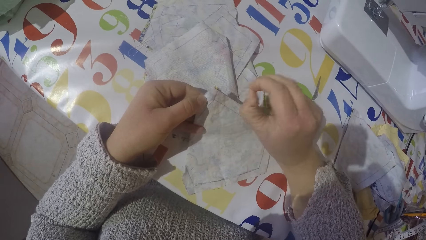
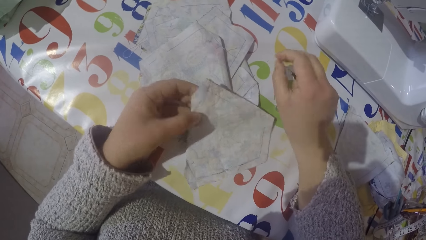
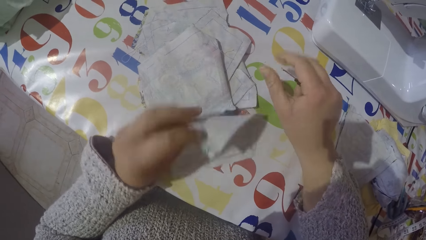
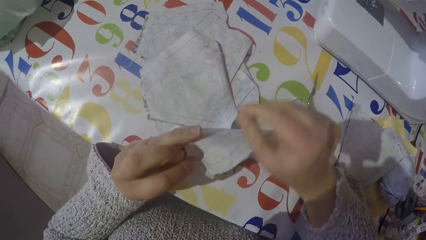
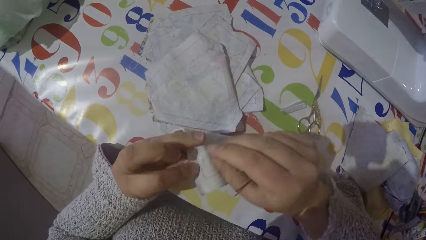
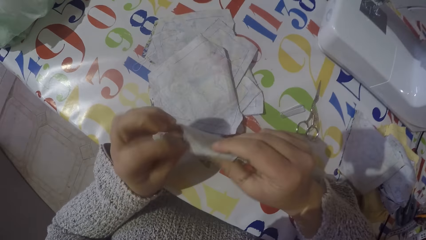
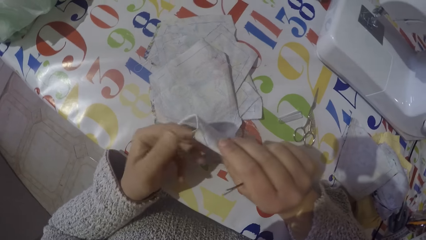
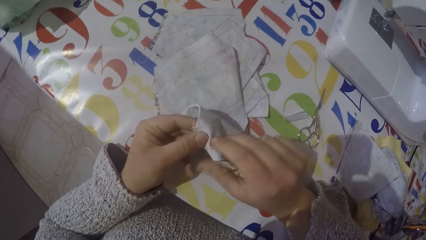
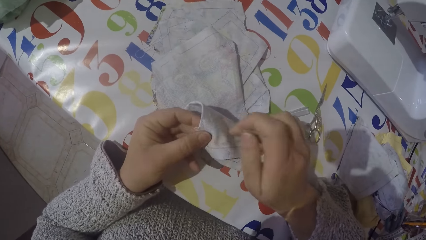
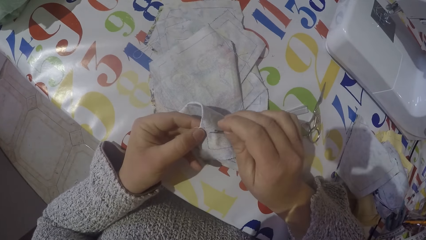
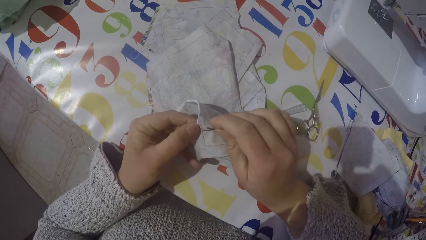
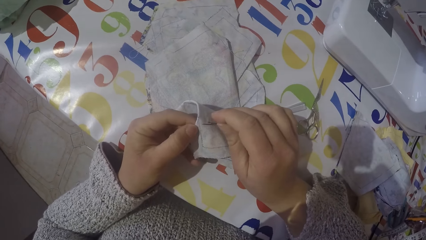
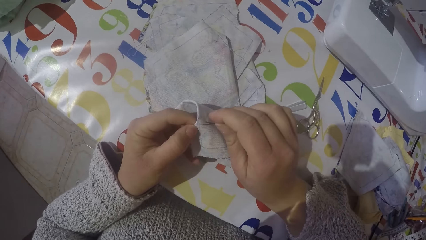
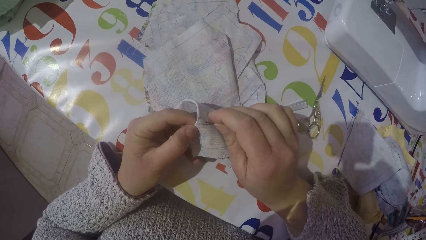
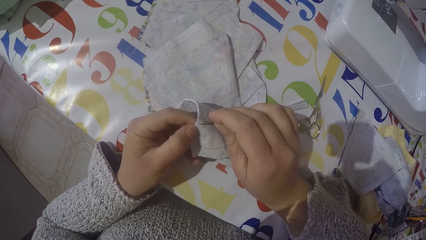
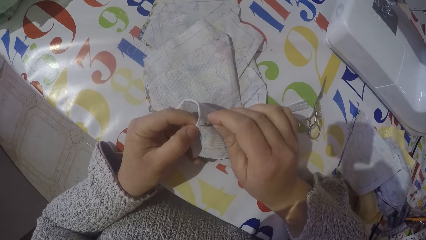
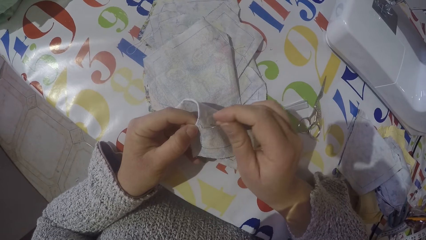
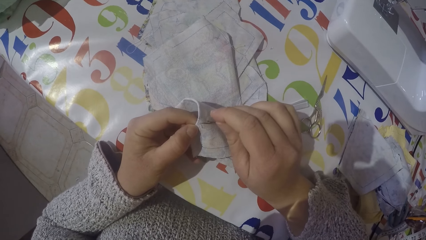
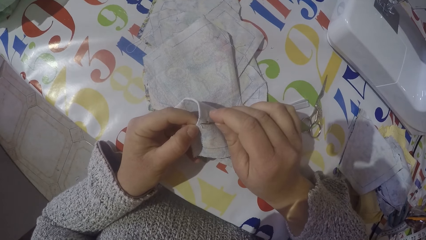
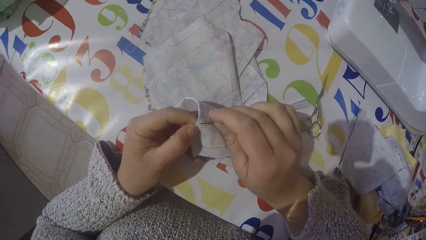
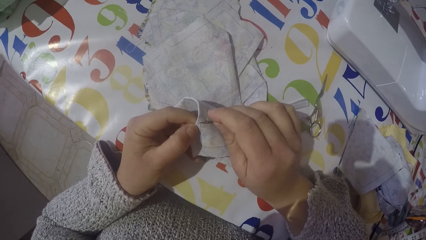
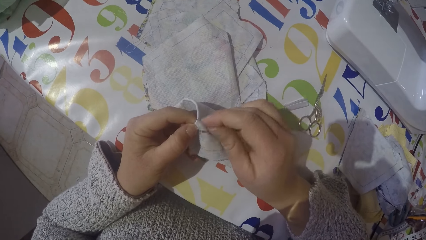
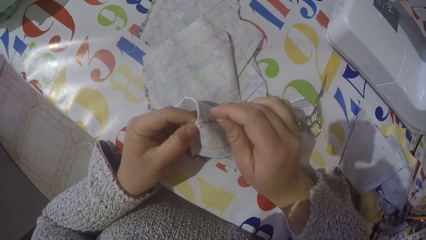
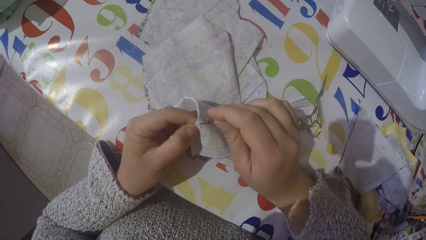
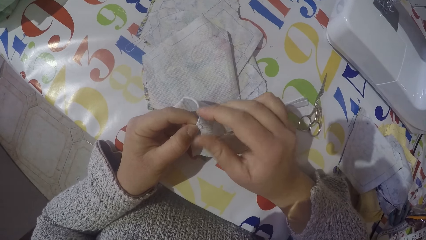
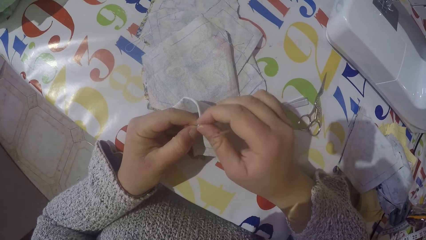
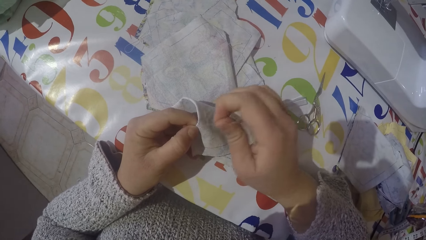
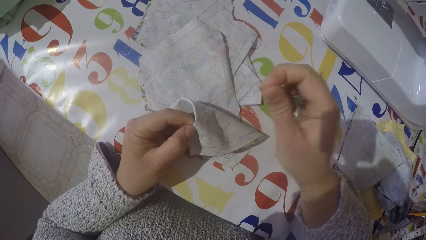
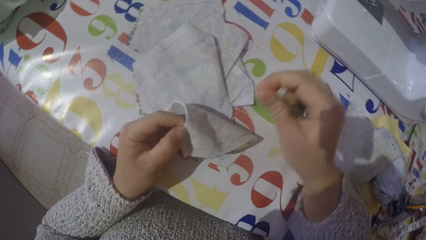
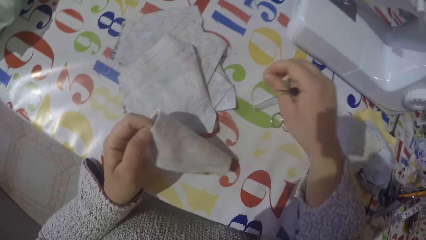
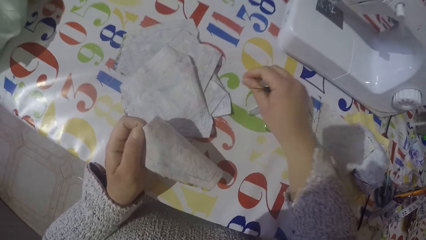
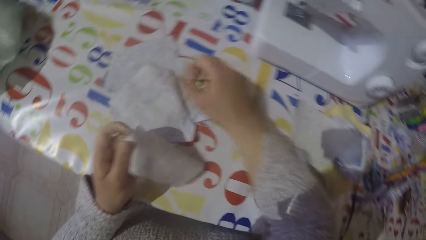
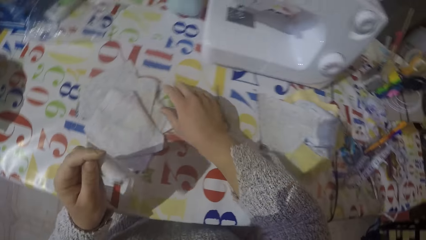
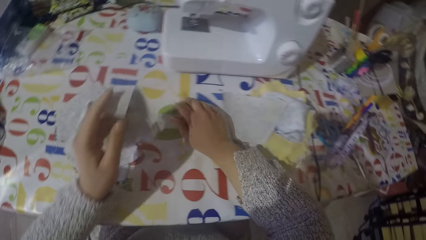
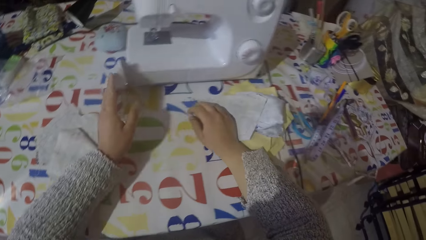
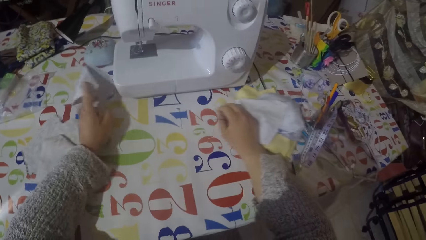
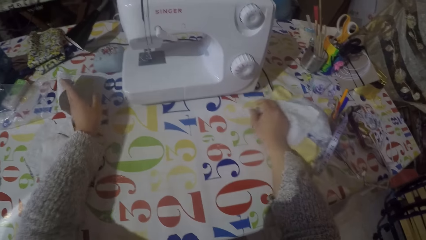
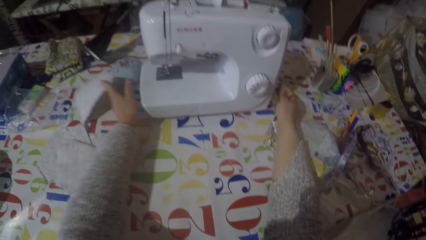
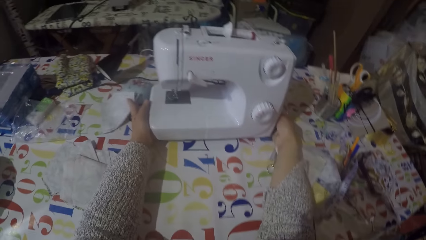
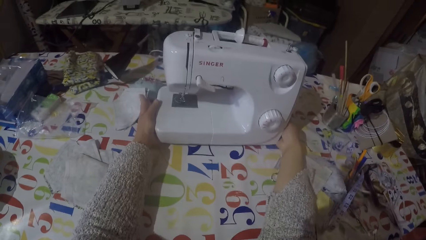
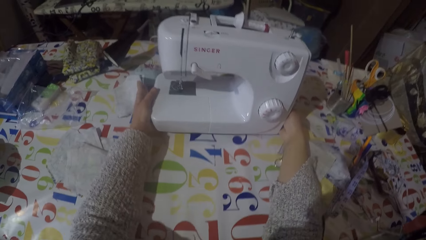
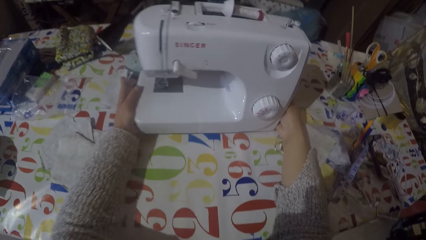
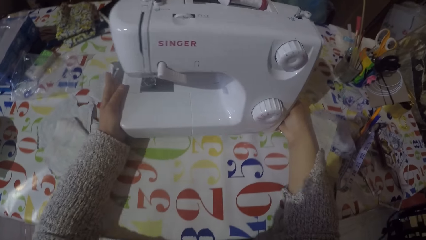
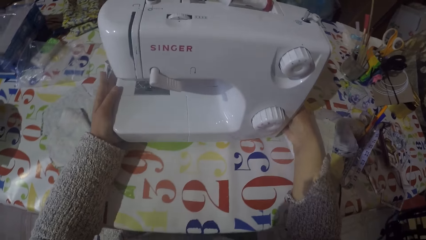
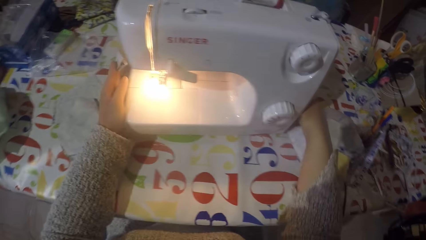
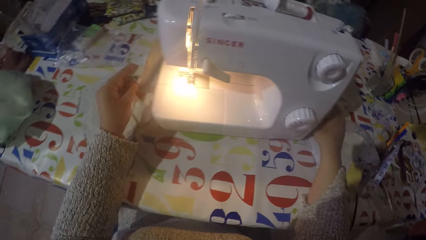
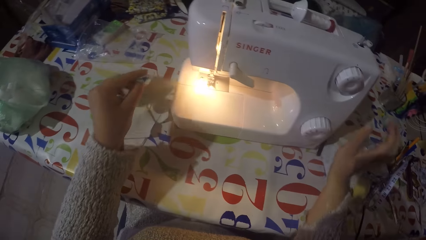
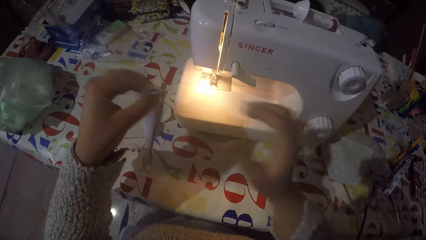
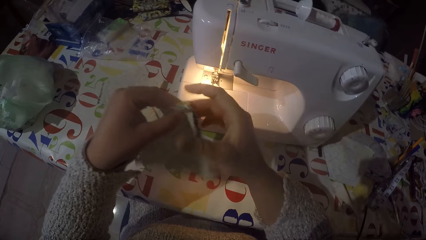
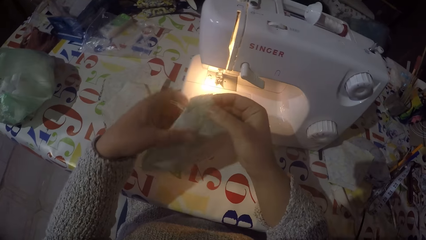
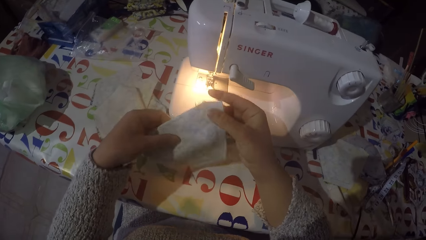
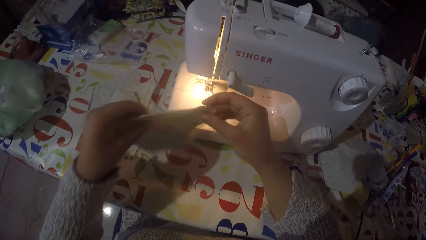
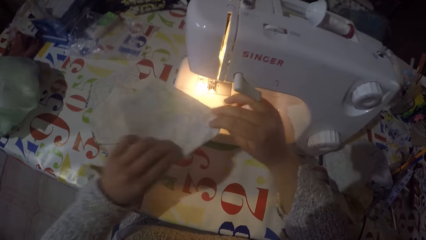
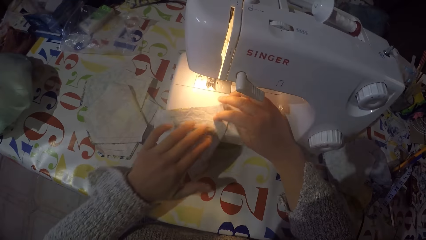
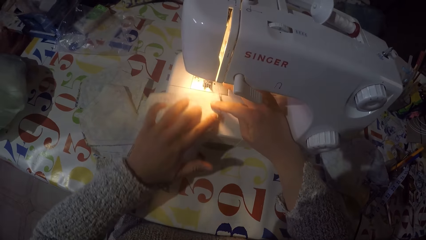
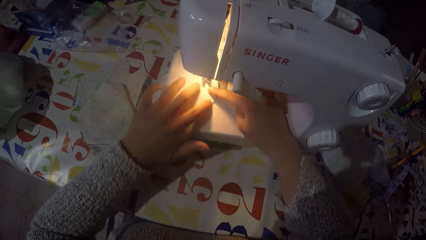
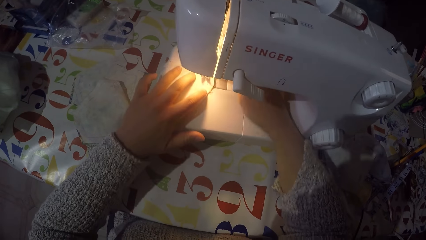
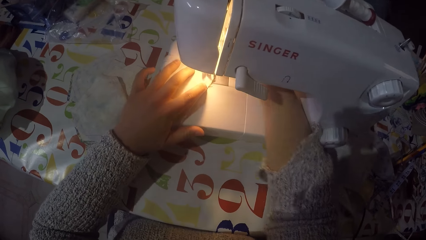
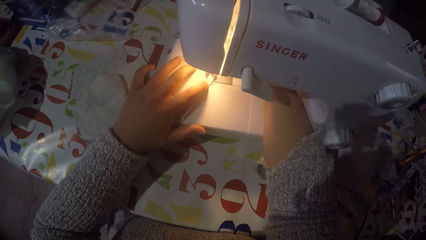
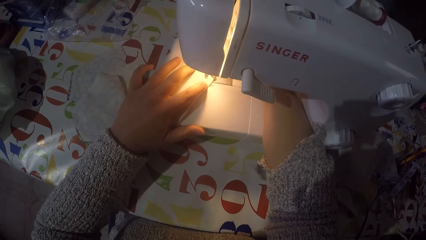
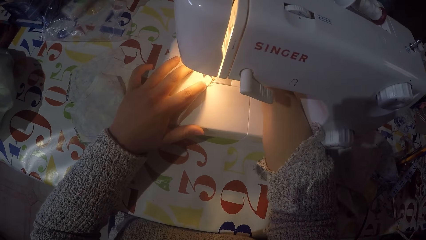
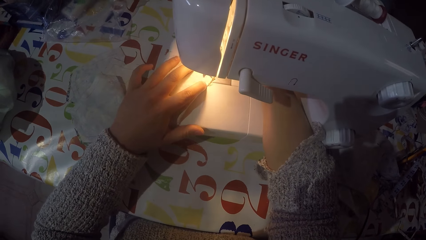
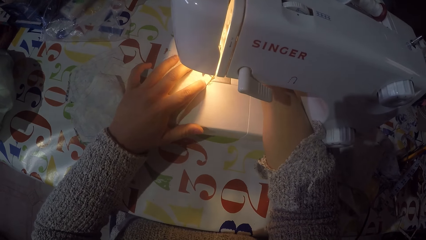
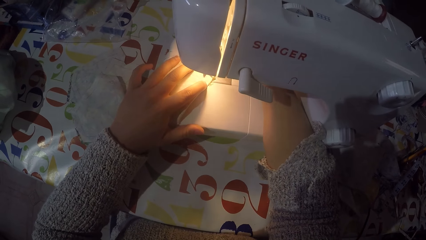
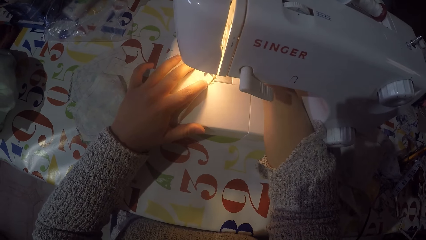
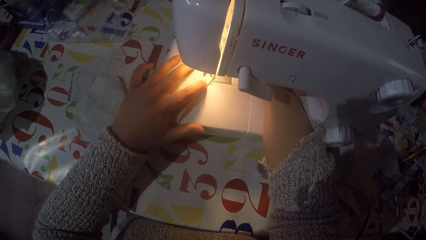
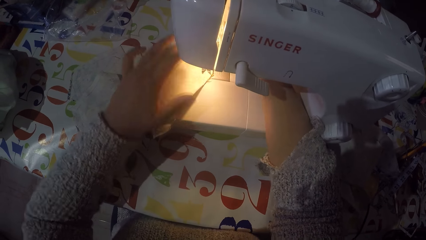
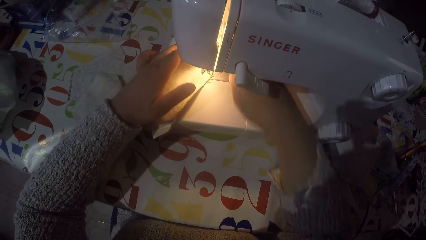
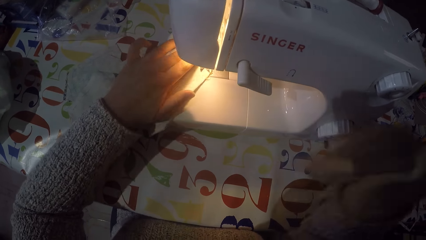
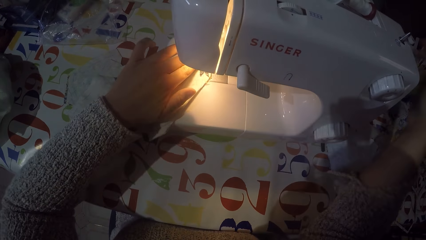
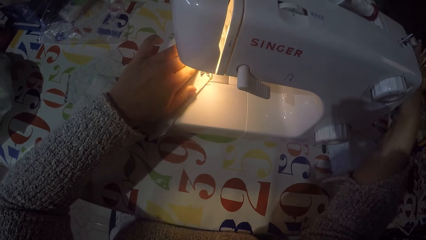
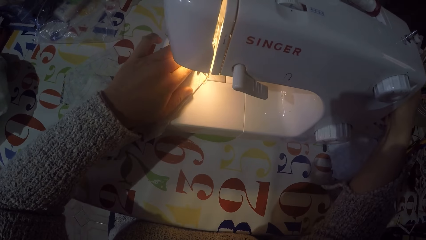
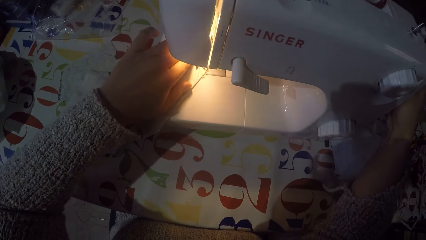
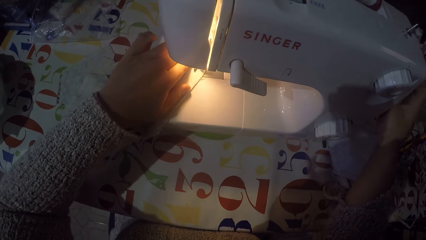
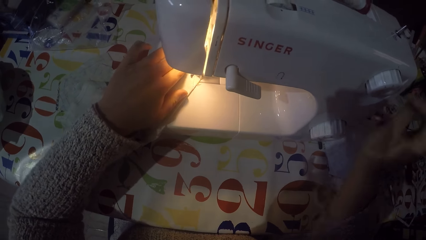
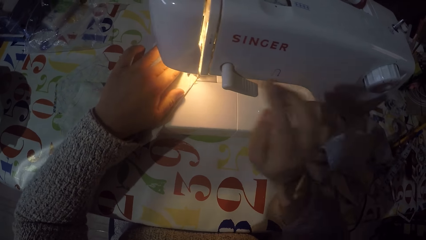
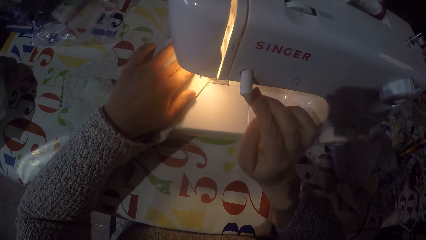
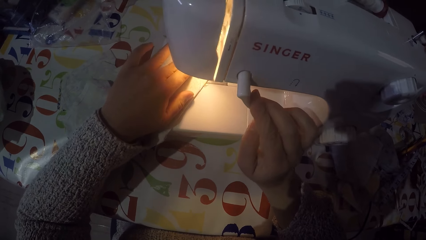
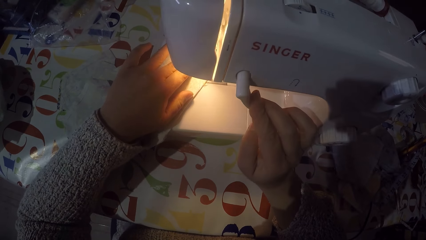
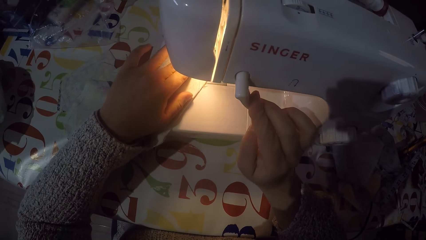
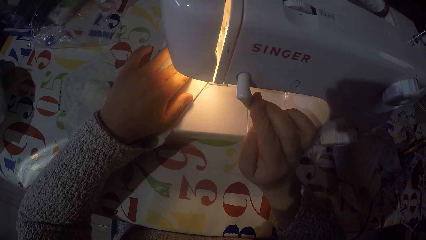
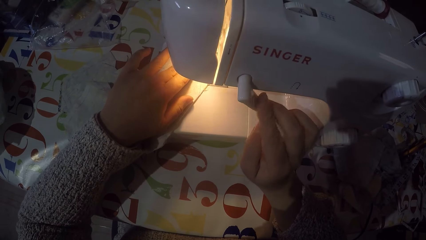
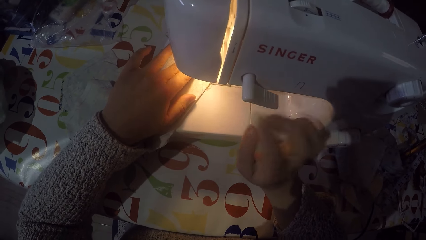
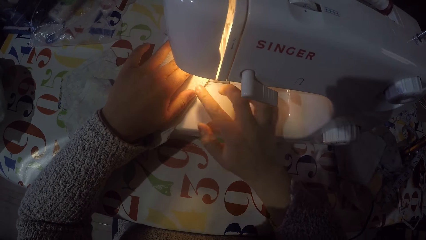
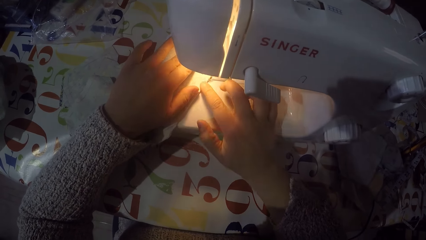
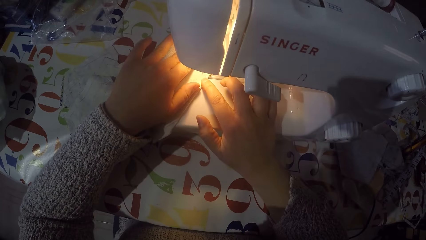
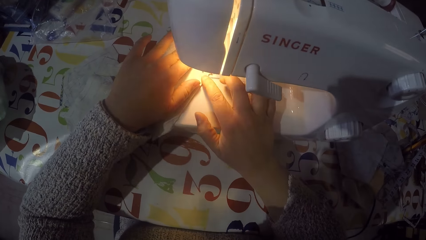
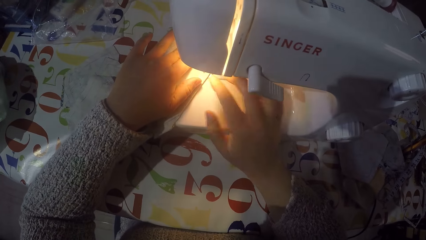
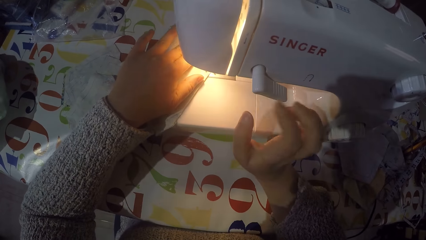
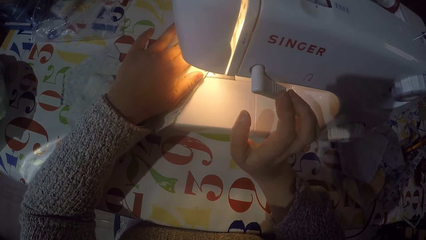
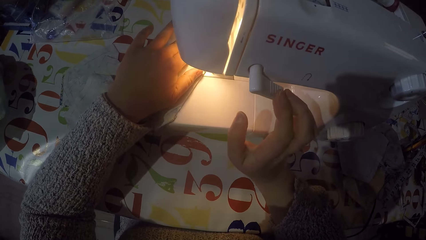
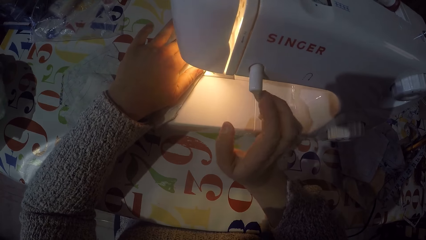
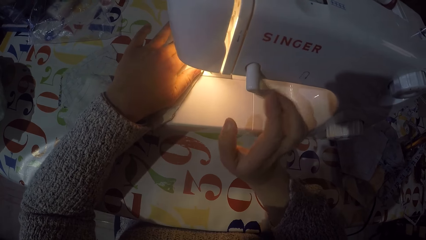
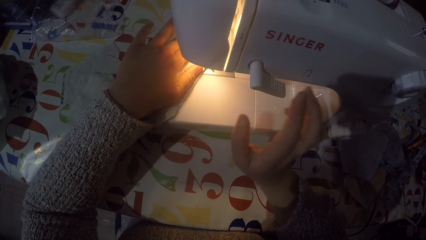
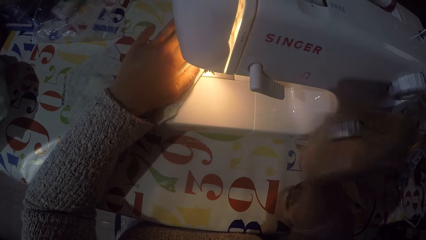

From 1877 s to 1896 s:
The camera wearer moves pieces of clothes on the table. They pull the Singer sewing machine and turn on the sewing machine. They put the piece of cloth on the sewing machine. They touch the hand wheel. They are sewing the piece of cloth with the machine.
